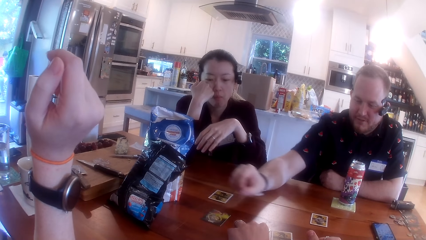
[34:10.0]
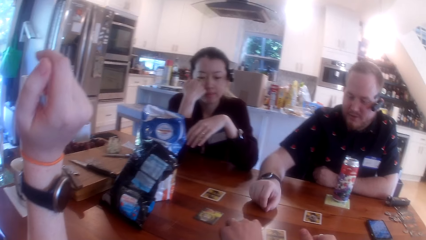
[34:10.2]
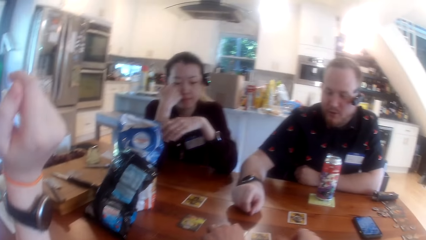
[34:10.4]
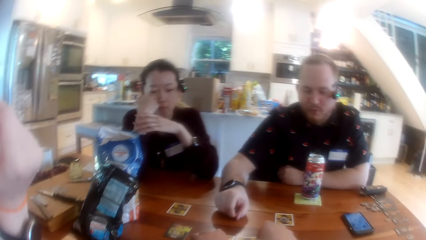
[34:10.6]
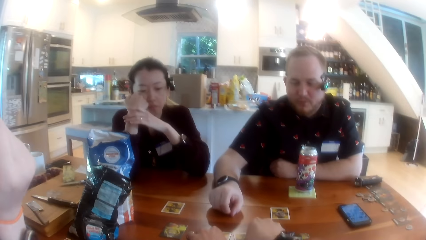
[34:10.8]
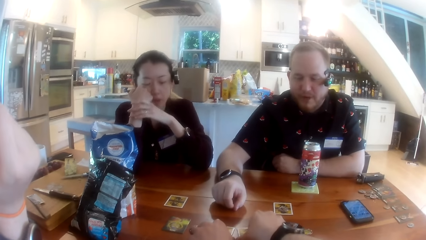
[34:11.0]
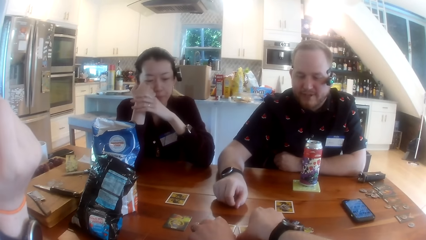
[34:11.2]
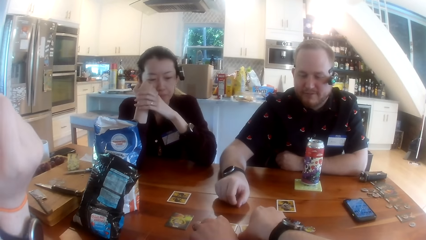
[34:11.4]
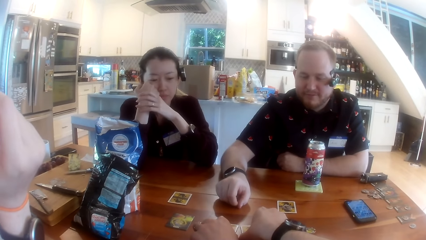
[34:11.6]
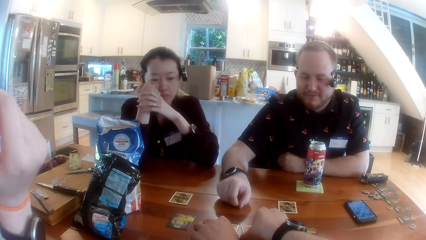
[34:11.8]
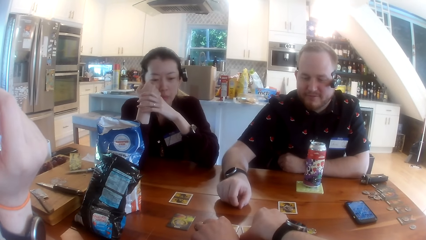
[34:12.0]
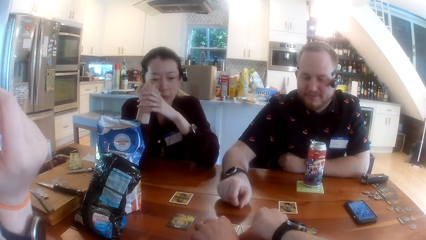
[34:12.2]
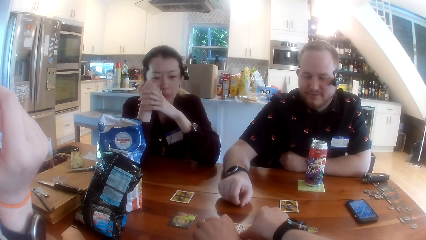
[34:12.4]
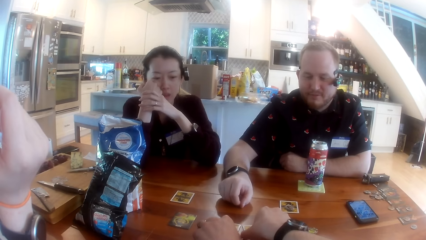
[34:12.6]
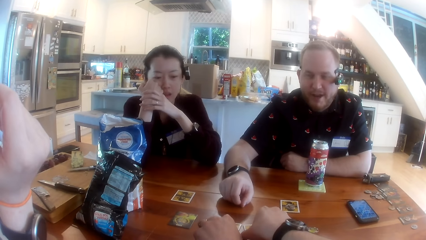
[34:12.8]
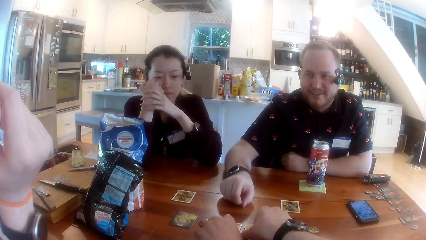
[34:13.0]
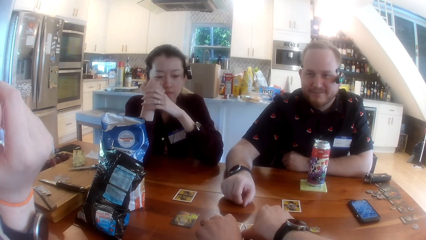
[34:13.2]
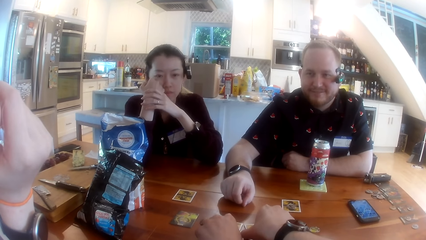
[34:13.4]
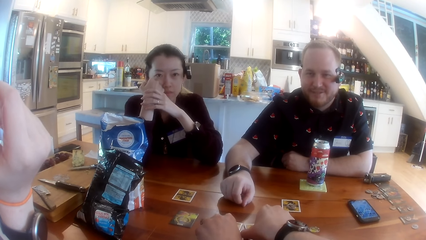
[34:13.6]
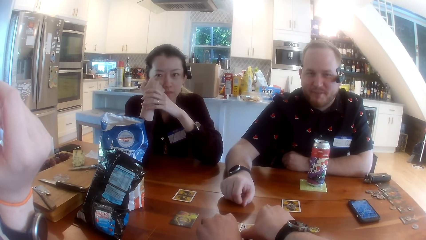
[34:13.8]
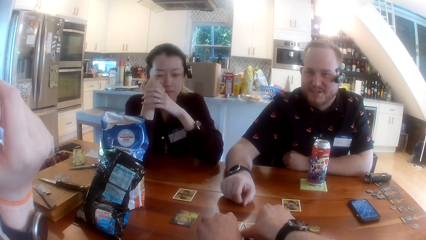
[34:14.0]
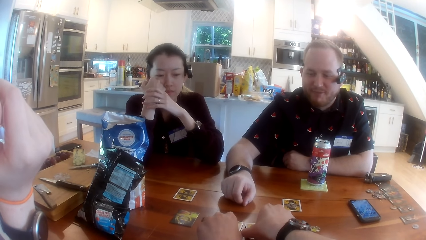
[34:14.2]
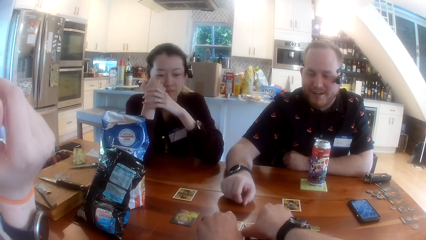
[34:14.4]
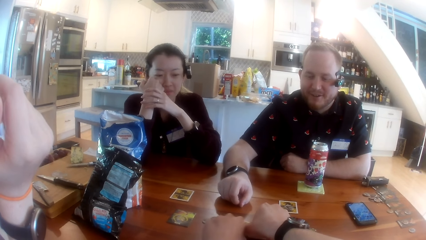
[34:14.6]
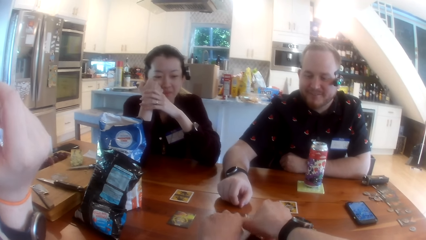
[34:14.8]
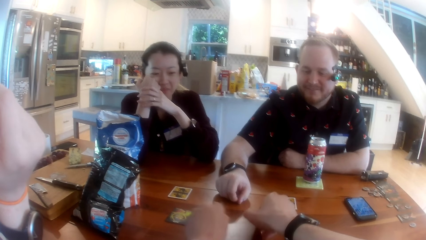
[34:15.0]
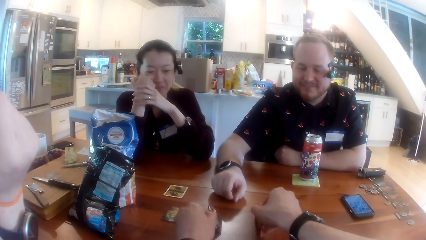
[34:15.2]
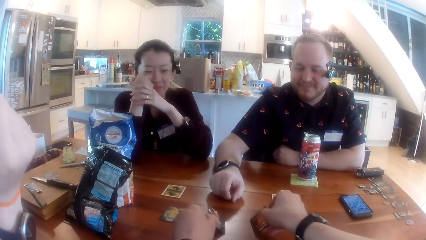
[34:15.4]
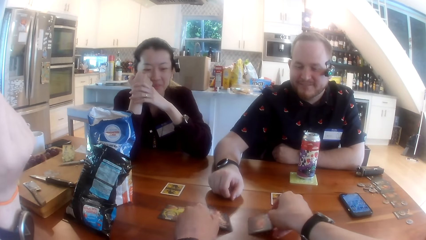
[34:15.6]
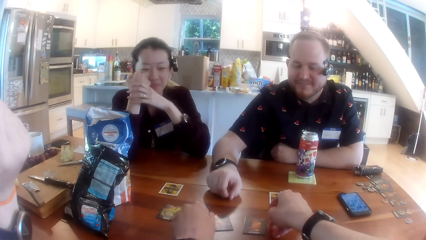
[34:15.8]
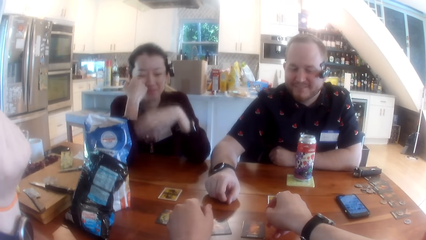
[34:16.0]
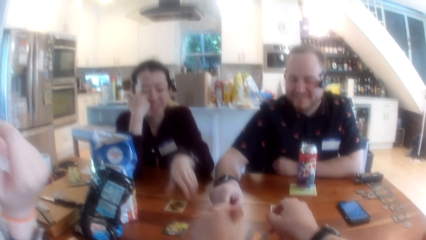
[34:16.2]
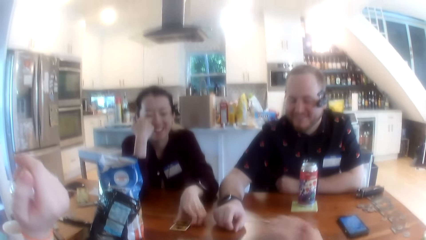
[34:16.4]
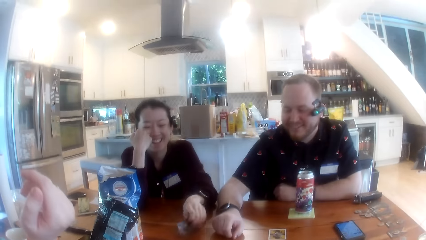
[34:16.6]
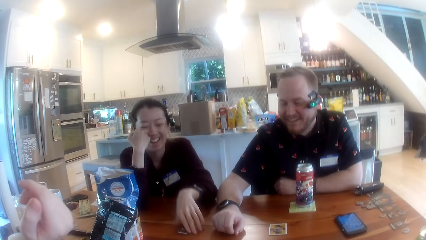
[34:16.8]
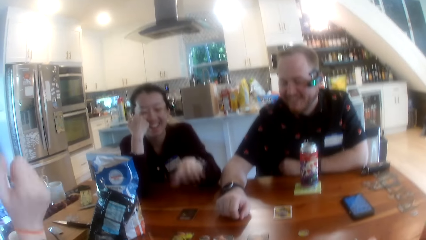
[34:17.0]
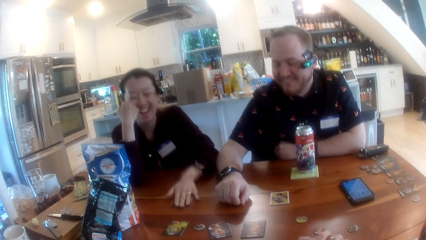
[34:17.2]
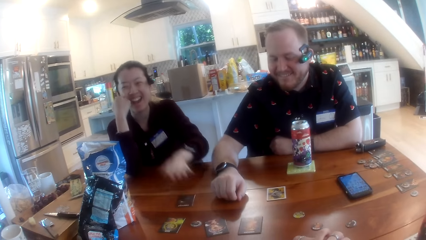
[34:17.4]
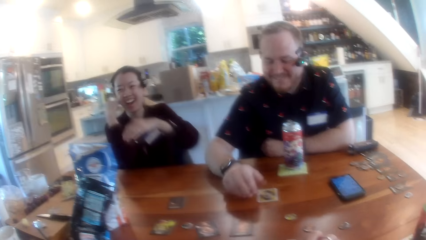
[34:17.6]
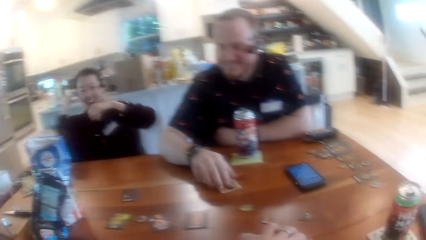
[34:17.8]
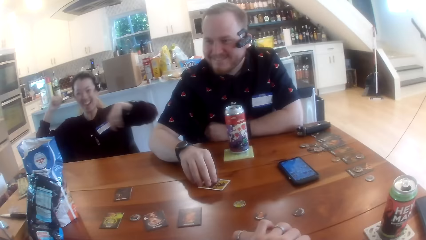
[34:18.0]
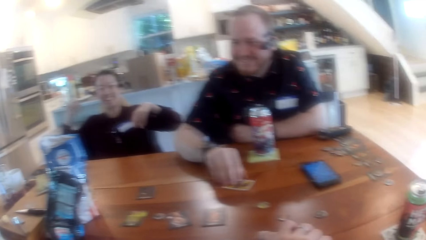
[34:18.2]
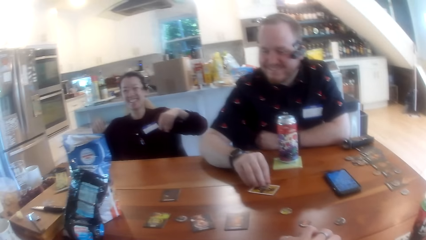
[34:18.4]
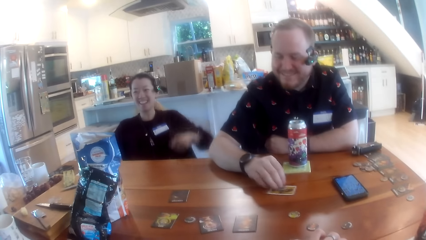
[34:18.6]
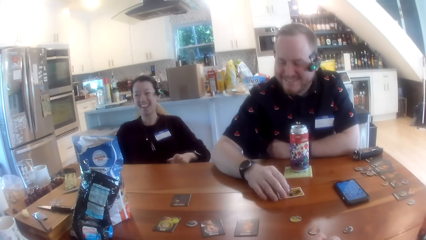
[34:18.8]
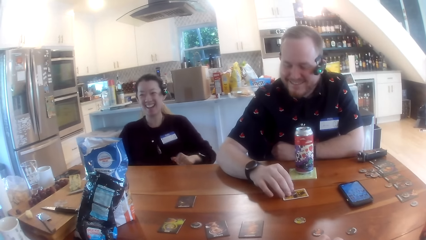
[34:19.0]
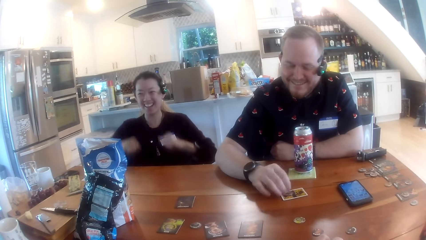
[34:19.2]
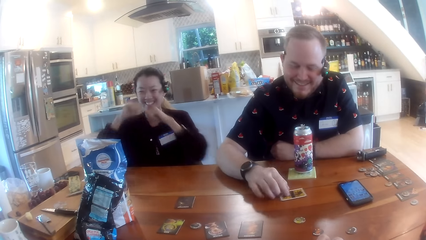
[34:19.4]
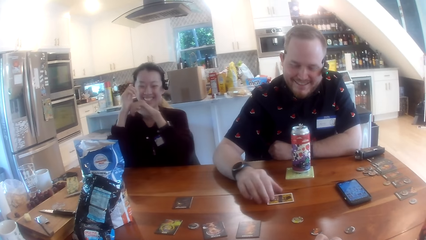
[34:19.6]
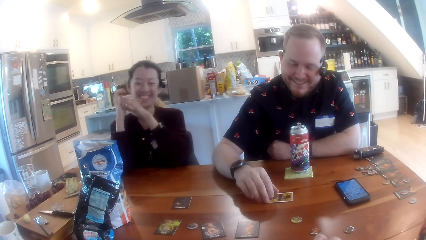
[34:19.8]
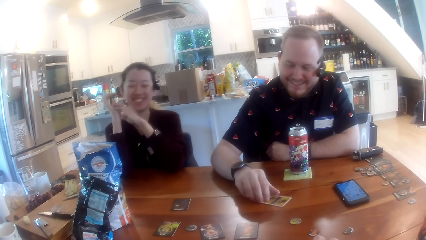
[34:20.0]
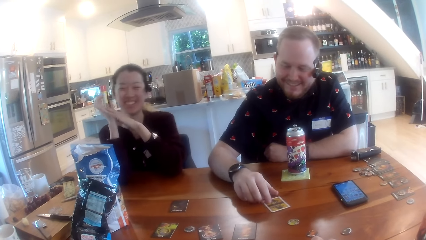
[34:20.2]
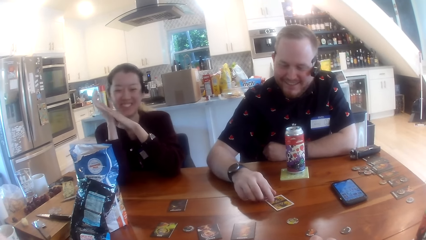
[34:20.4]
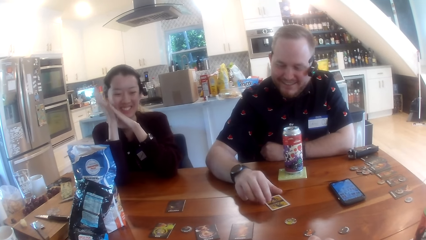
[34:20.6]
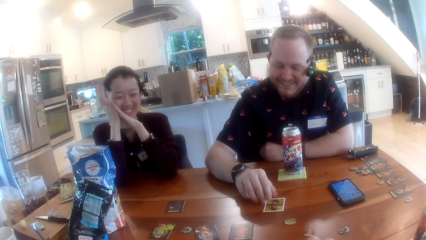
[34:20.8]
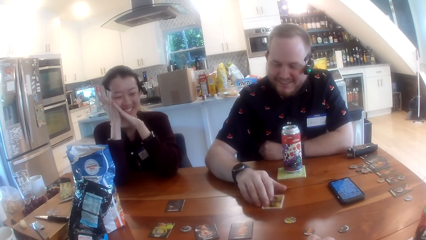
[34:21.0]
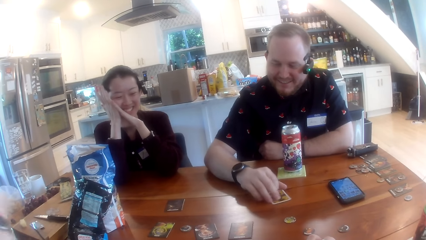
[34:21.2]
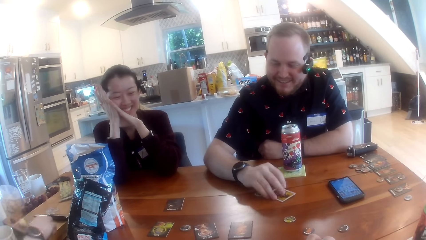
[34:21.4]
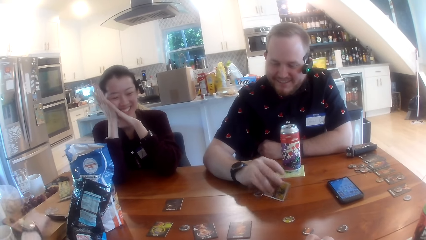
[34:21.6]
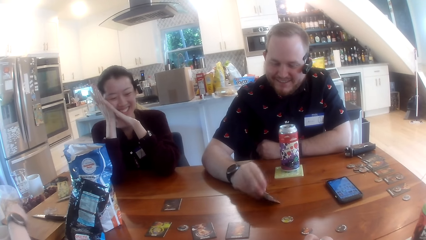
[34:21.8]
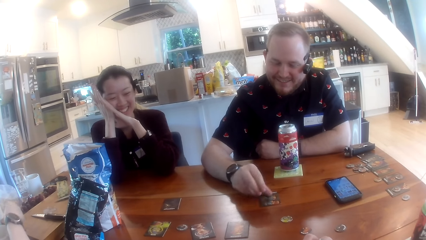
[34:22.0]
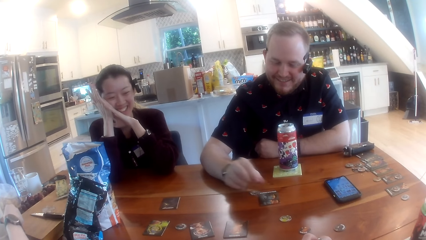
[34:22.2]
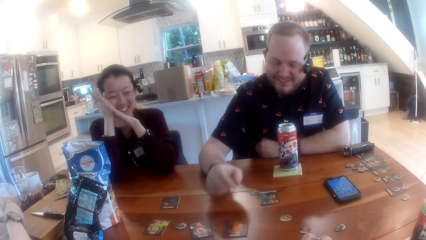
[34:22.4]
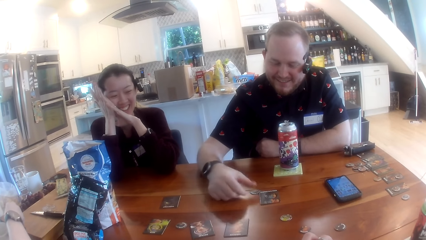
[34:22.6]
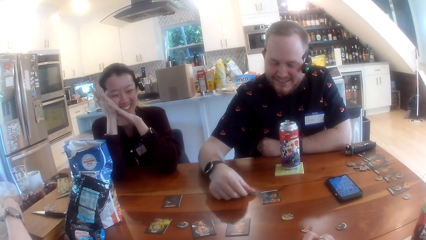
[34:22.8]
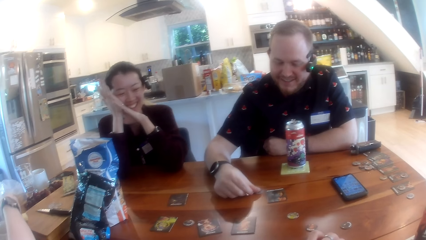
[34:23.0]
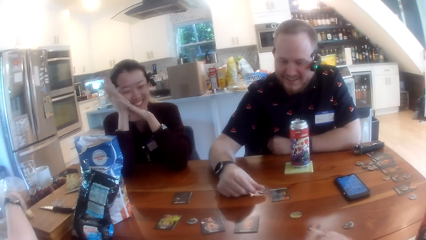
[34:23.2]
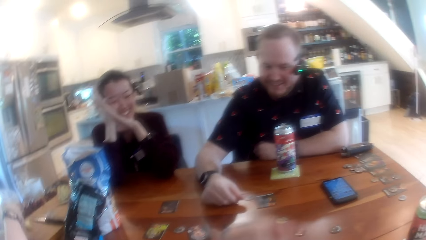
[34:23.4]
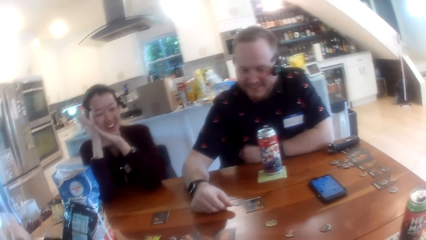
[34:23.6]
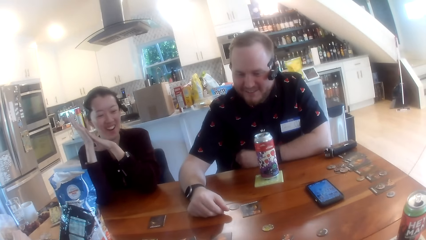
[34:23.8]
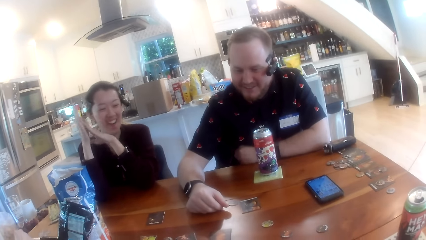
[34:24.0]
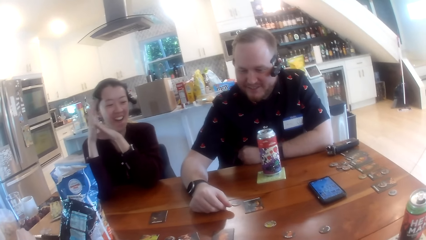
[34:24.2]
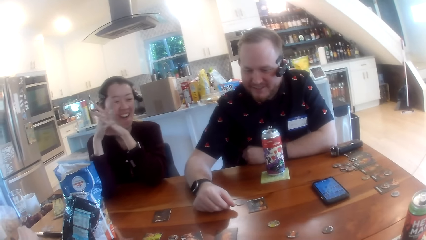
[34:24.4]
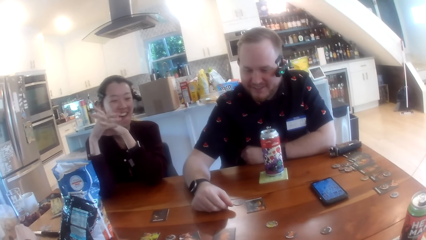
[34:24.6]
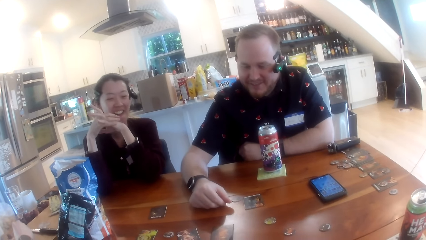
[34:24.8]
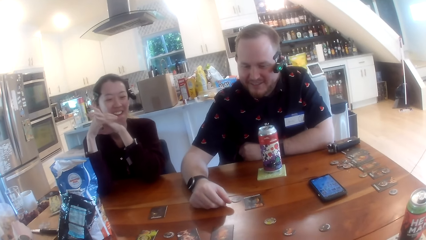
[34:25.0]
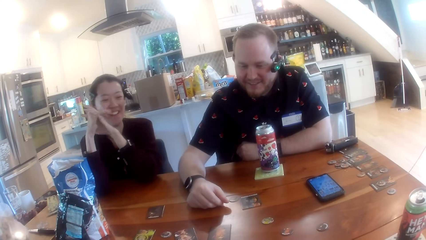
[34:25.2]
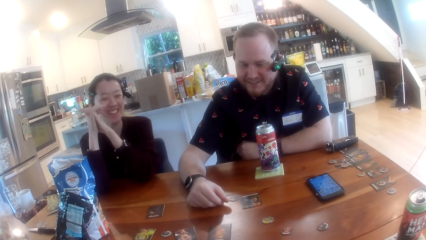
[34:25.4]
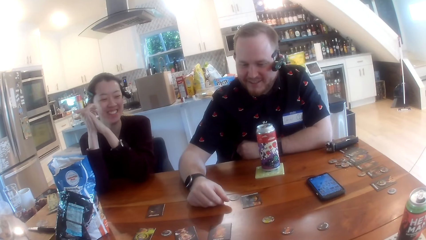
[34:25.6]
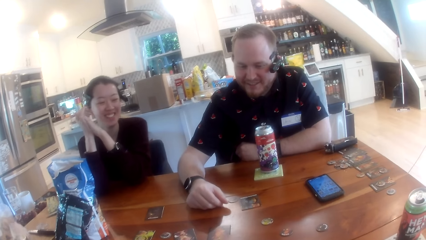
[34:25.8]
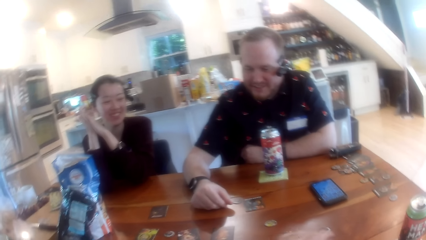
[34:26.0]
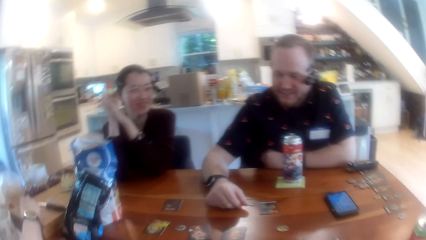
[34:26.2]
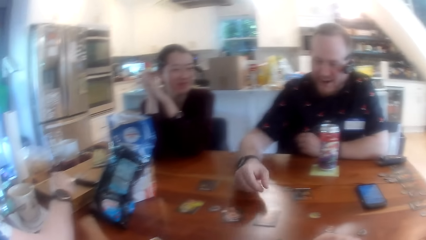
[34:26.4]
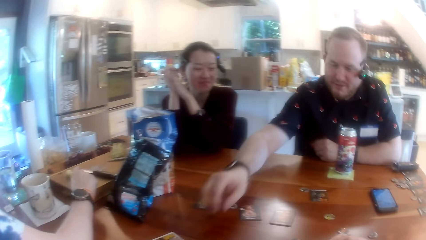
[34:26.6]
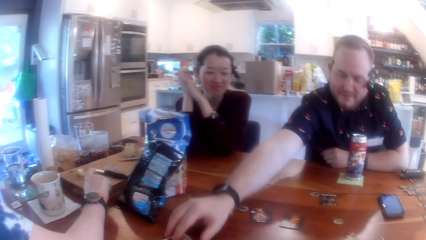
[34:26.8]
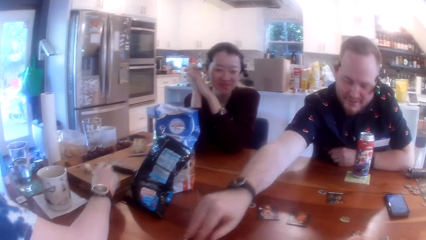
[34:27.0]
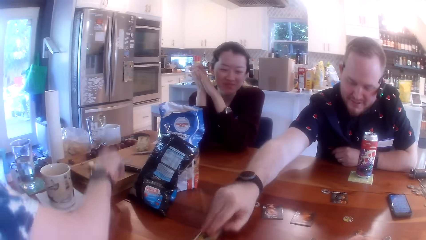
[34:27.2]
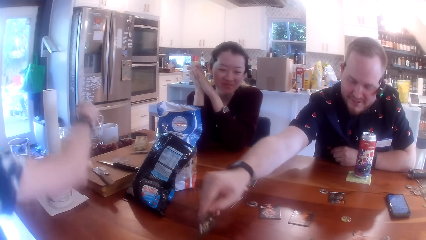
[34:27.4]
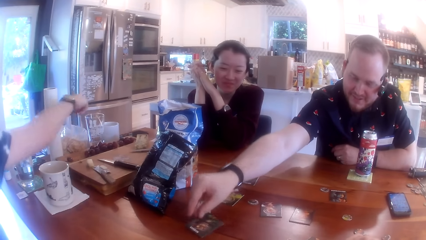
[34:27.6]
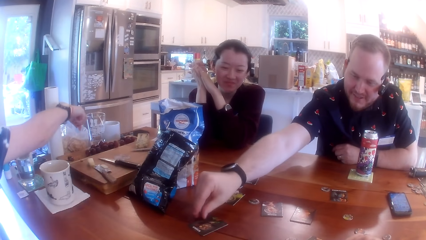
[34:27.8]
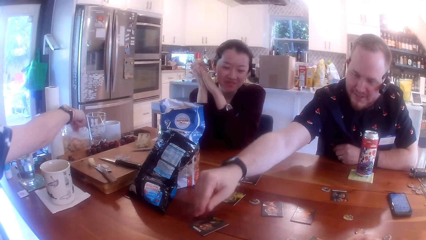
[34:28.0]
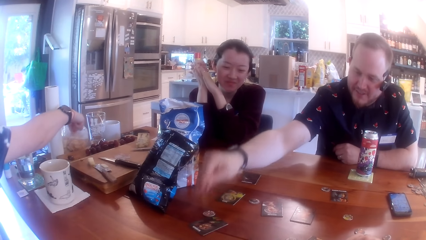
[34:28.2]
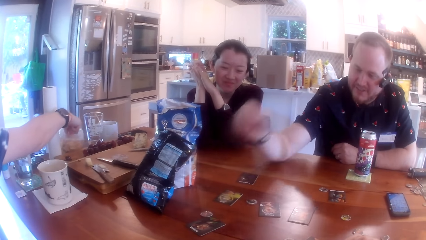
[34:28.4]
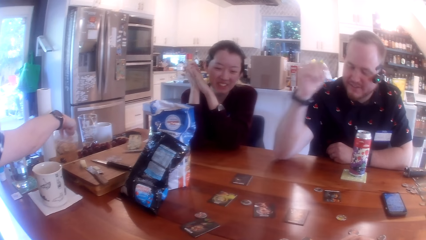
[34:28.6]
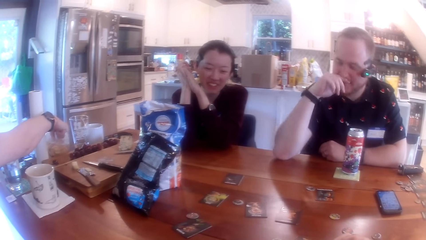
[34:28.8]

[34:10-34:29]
The camera wearer interacts with a man, a woman and another woman at the table. The man moves his hand back from the cards on the table. The camera wearer turns over some cards on the table with both hands. They move the cards on the table with both hands. The woman turns over the card on the table with her left hand, picks a card from the table with her hand, drops the card on the table and taps the card on the table with her left hand. The man holds a card on the table with his hand. The woman rests her elbows on the table. The other woman picks up a cleaver knife on a chopping board on the table with her right hand. The man turns over a card on the table with his right hand, adjusts a chip on the table with his right hand and moves his hand from the card on the table. He turns over a card on the table with his right hand, stretches his hand to the far end of the table and drops a chip on the table with his right hand. The other woman picks chips from the chips bag on the table with her right hand. The first woman picks a snack from the sachet on the far end of the table.
